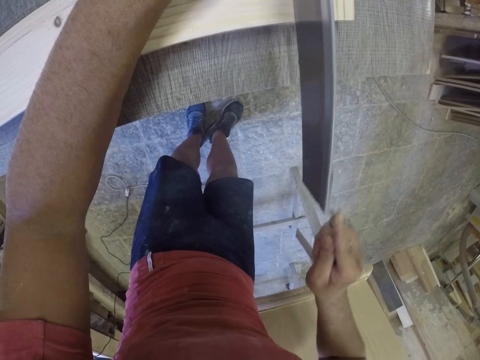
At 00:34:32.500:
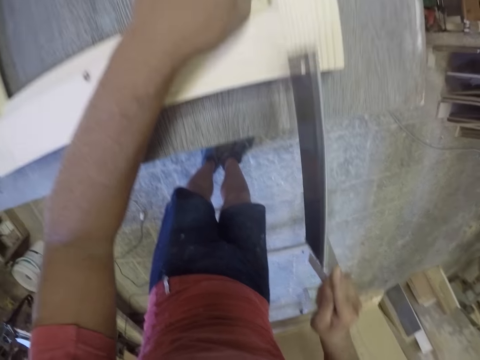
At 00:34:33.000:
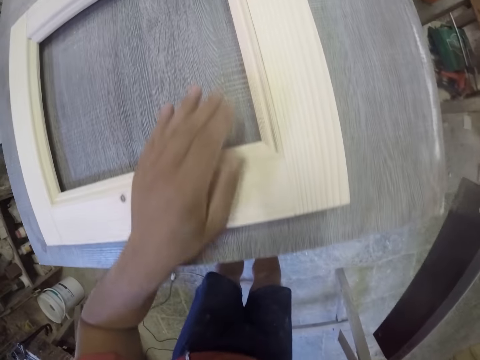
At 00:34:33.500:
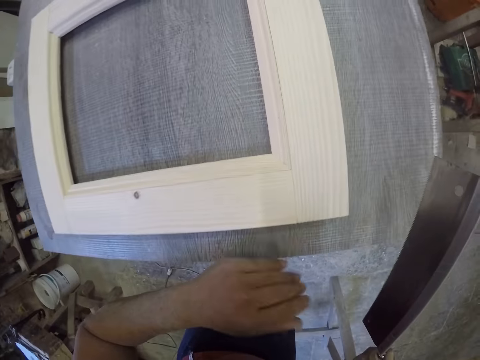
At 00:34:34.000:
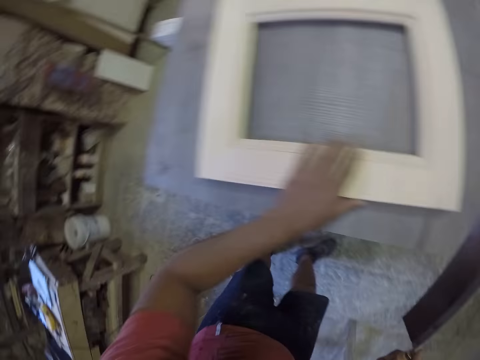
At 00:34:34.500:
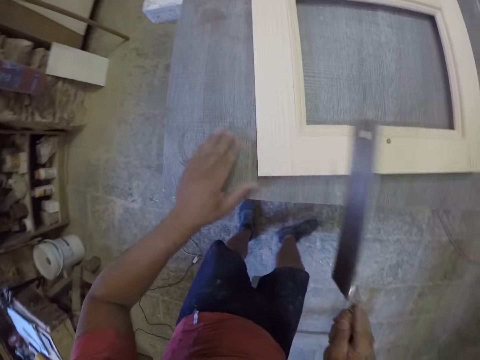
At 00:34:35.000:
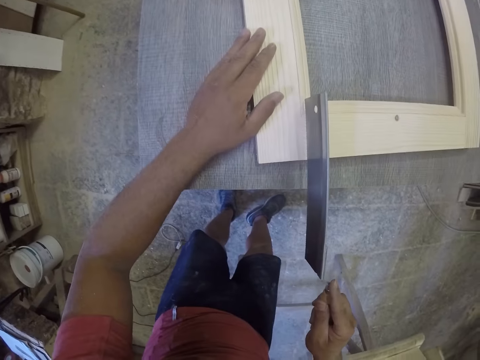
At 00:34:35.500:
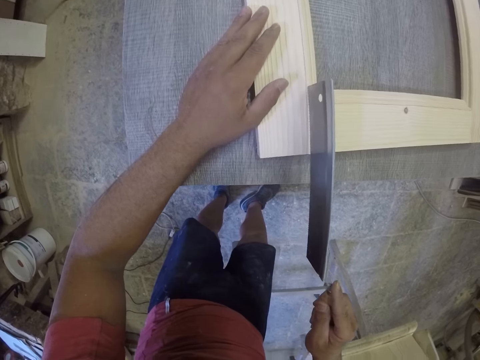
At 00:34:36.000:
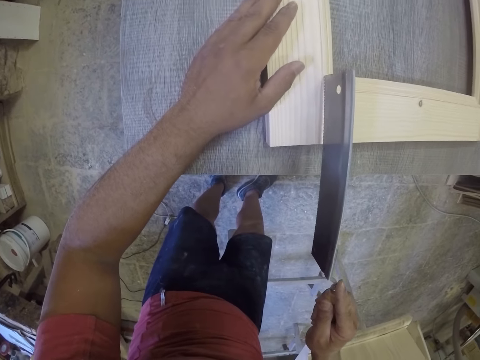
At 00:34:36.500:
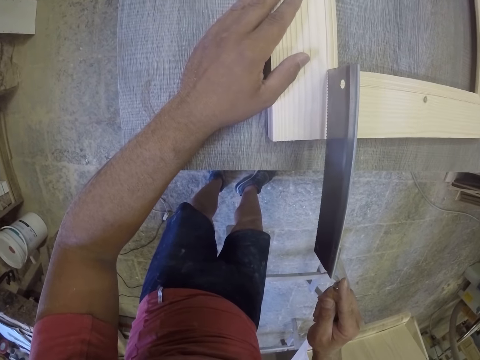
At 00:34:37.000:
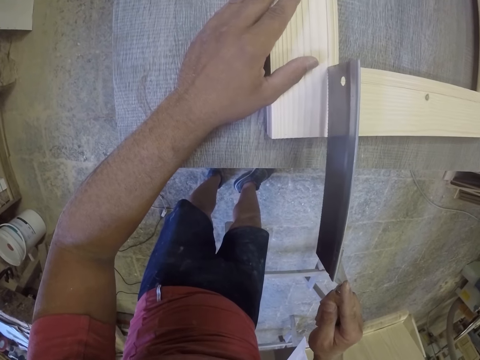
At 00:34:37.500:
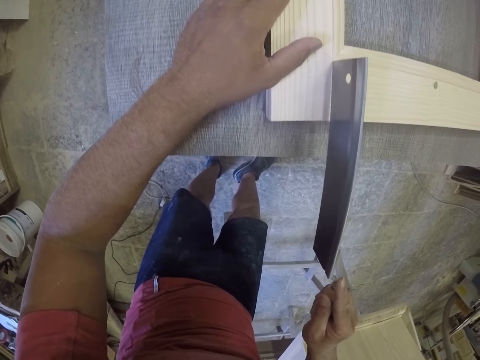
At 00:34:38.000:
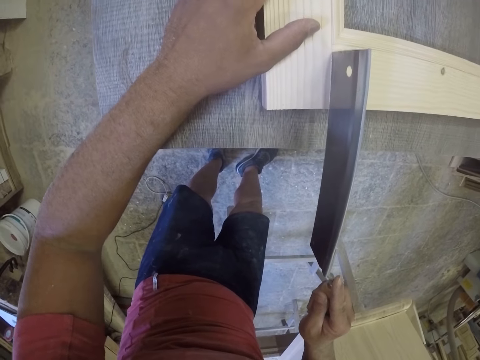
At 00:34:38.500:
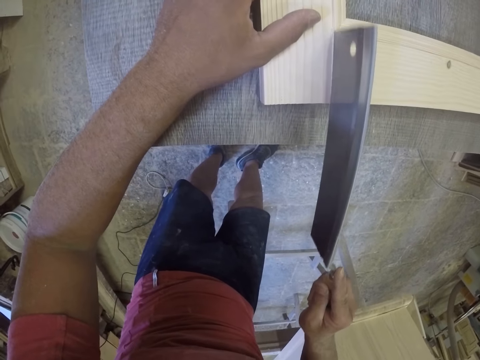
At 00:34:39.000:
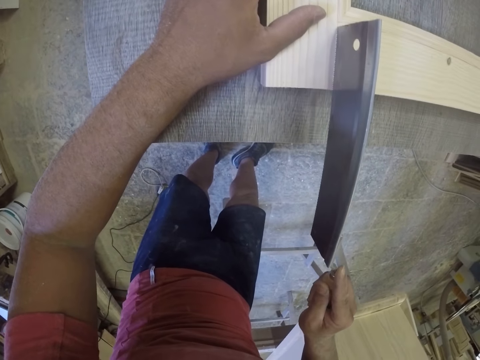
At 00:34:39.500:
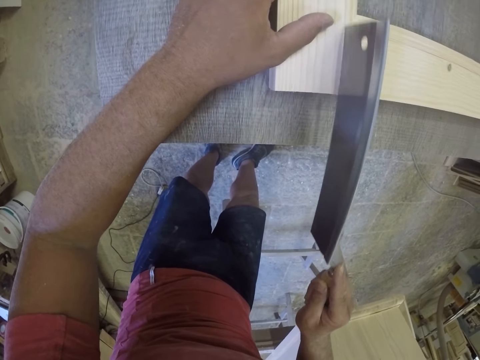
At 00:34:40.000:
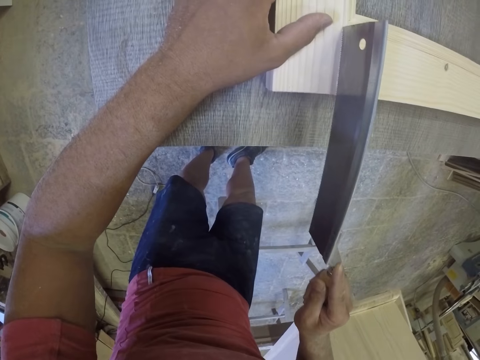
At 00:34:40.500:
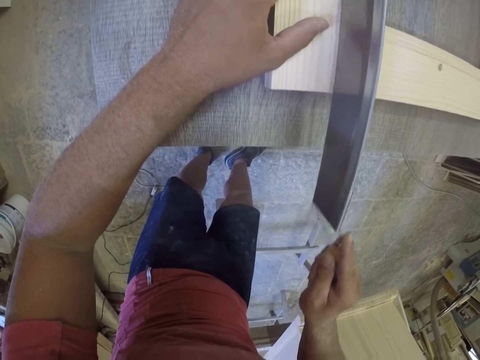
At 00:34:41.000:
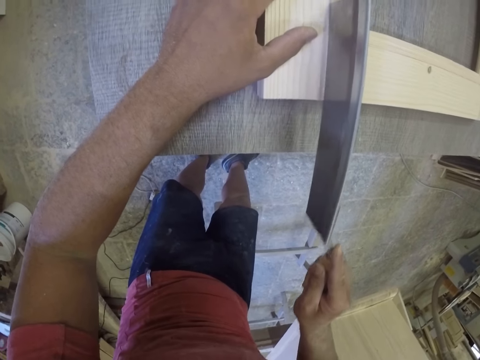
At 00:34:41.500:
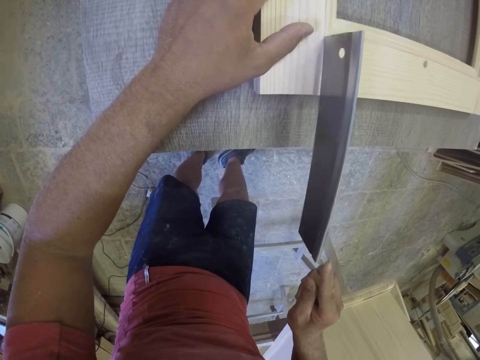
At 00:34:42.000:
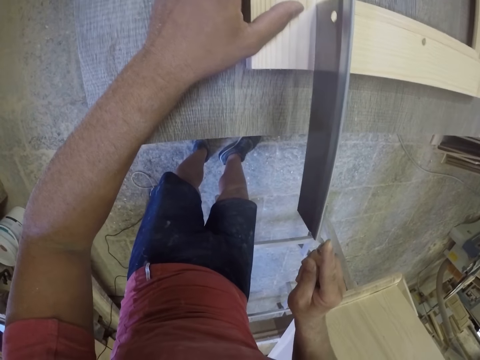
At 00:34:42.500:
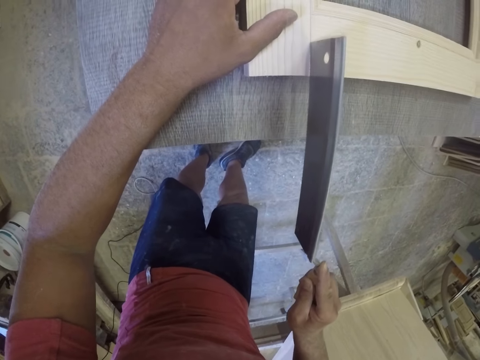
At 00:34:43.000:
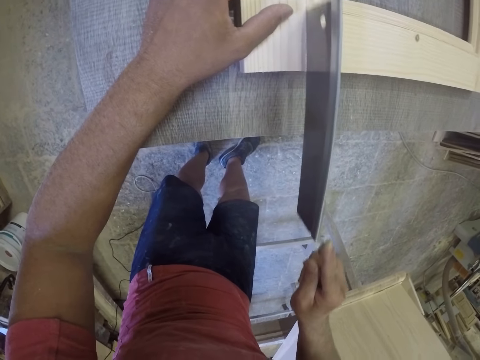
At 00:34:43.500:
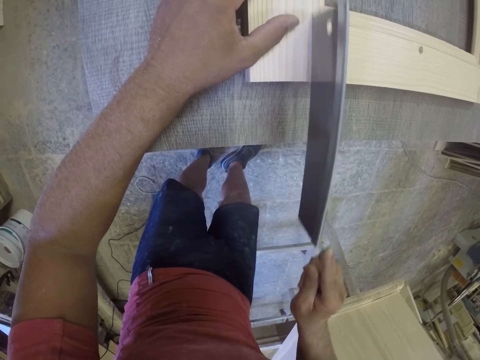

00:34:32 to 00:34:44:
The camera wearer wipes the frame with the left hand. They put a mark on the frame.

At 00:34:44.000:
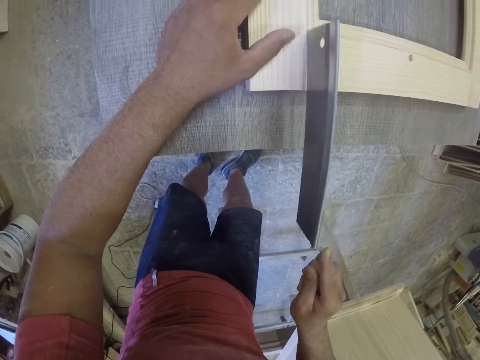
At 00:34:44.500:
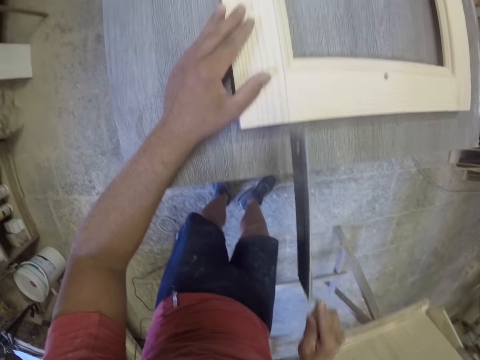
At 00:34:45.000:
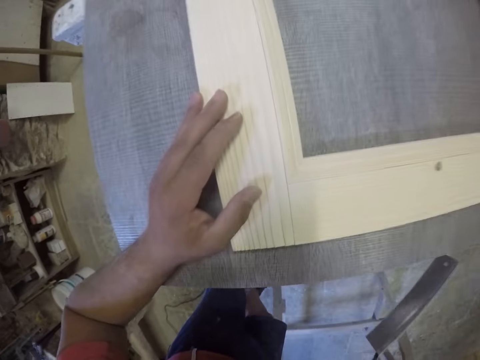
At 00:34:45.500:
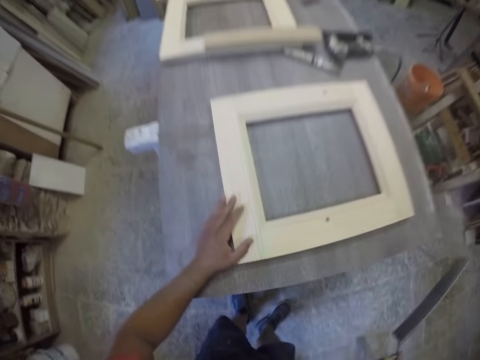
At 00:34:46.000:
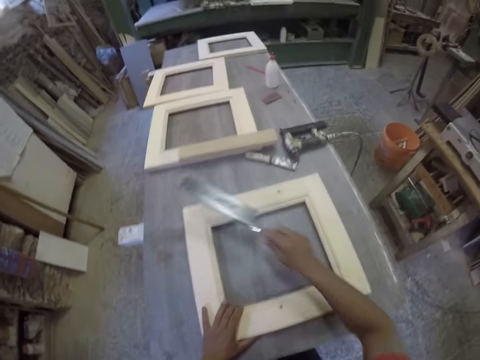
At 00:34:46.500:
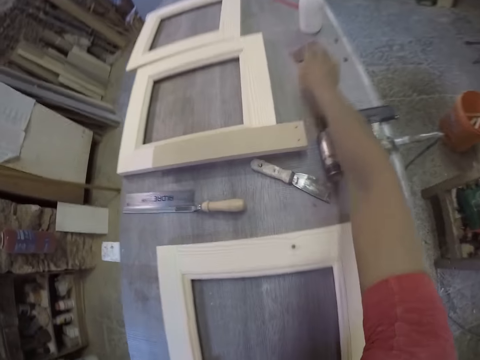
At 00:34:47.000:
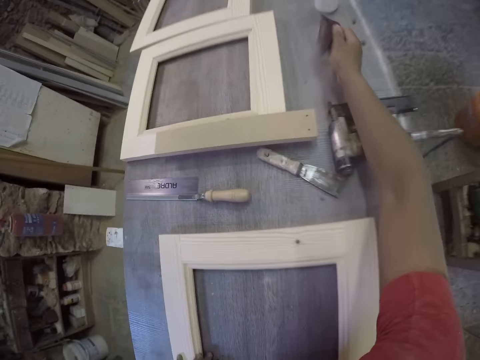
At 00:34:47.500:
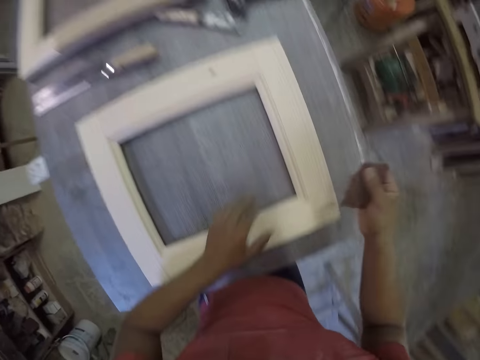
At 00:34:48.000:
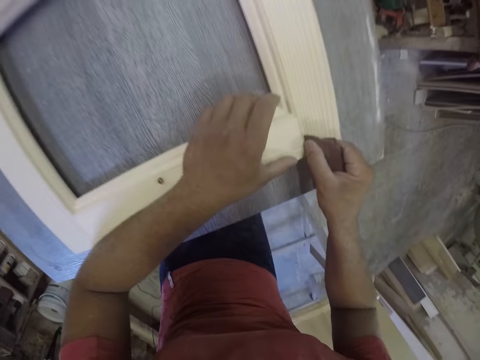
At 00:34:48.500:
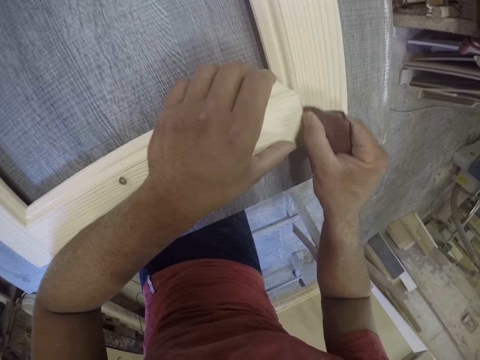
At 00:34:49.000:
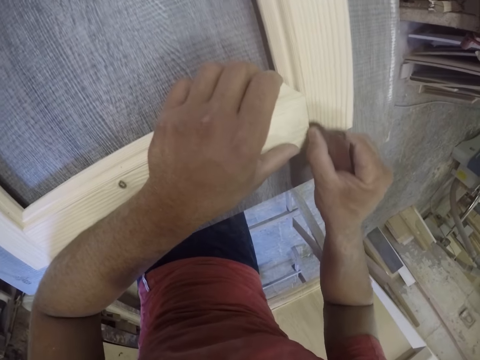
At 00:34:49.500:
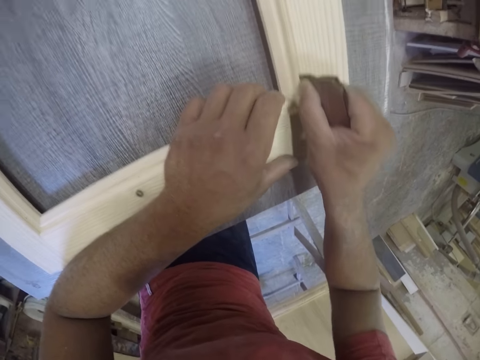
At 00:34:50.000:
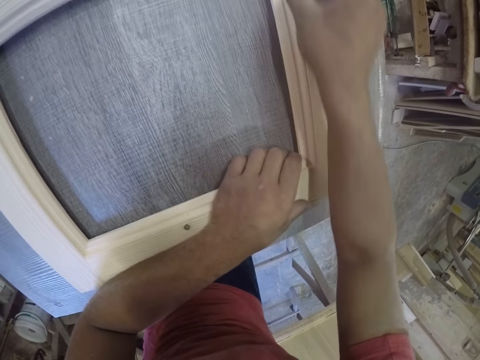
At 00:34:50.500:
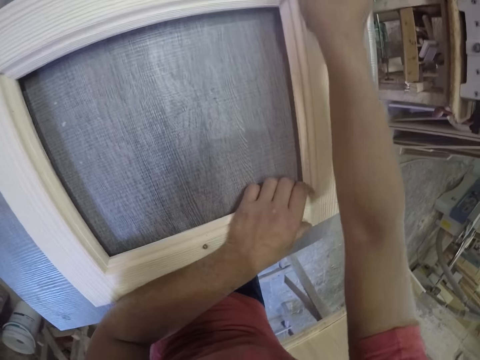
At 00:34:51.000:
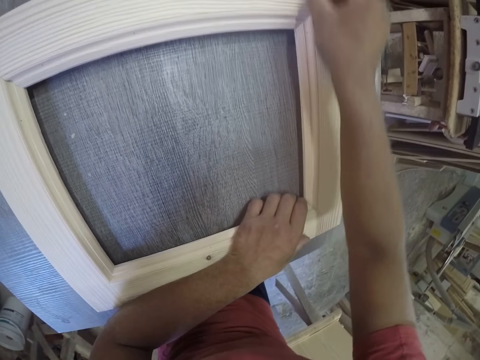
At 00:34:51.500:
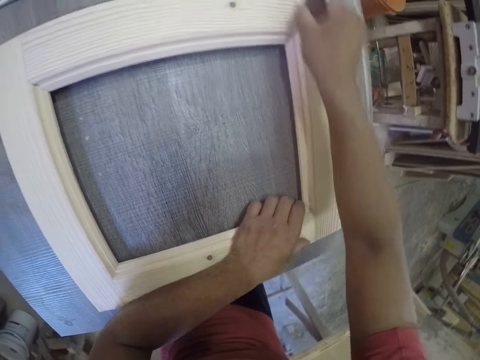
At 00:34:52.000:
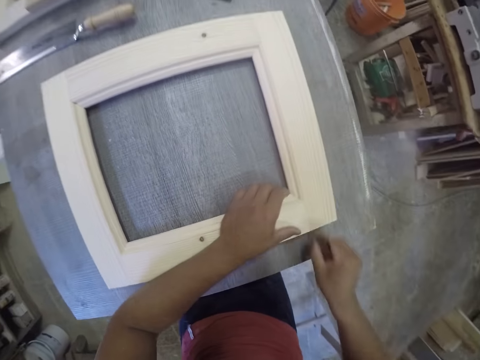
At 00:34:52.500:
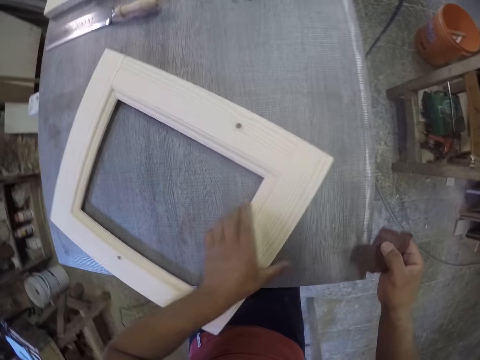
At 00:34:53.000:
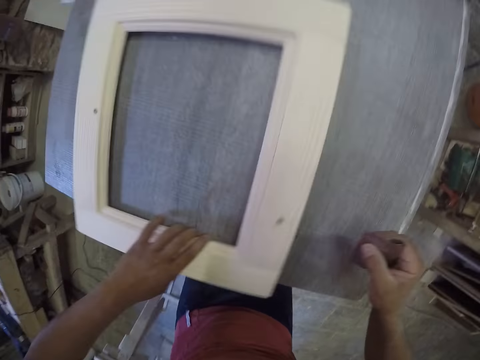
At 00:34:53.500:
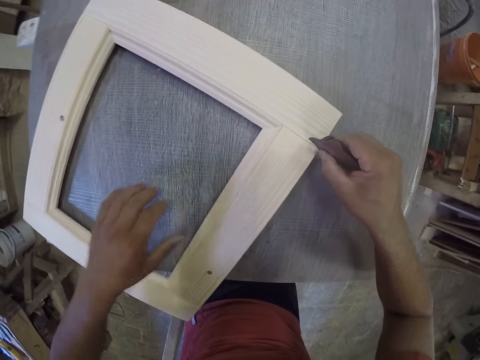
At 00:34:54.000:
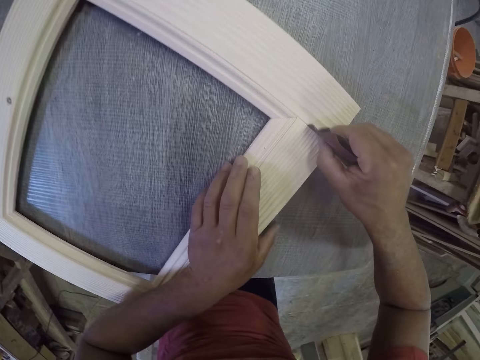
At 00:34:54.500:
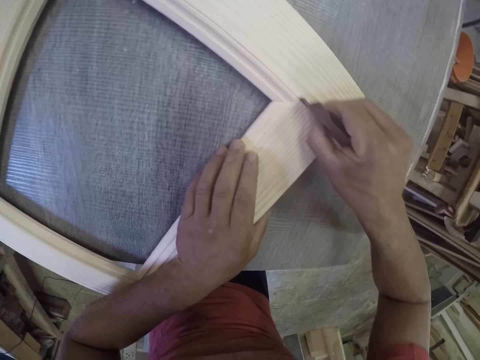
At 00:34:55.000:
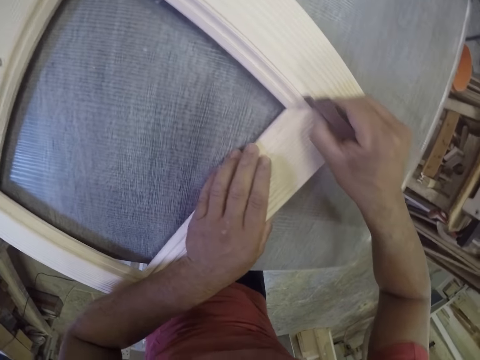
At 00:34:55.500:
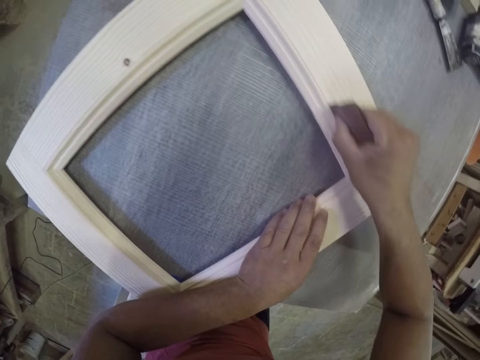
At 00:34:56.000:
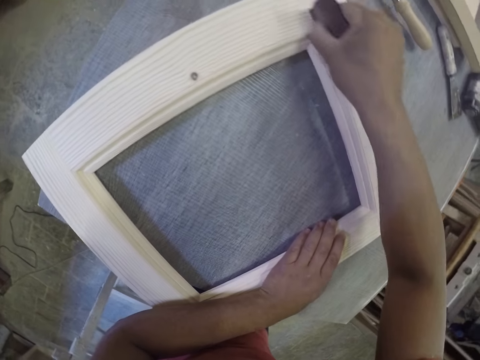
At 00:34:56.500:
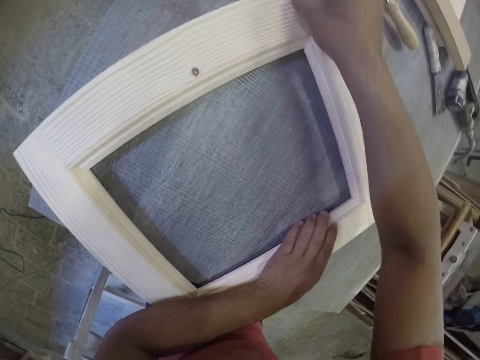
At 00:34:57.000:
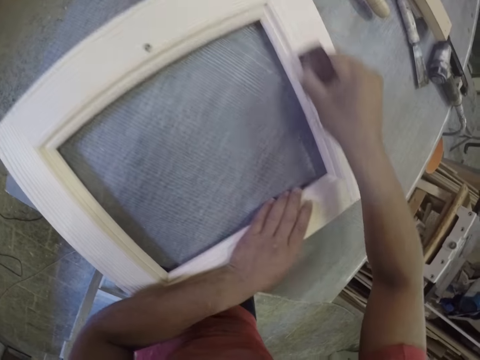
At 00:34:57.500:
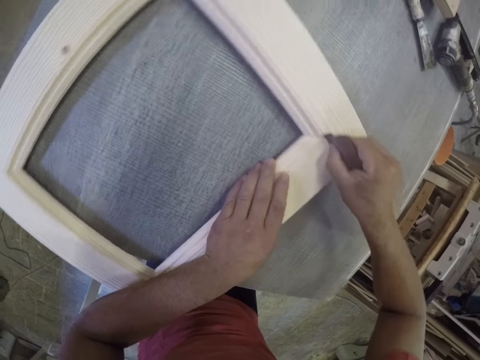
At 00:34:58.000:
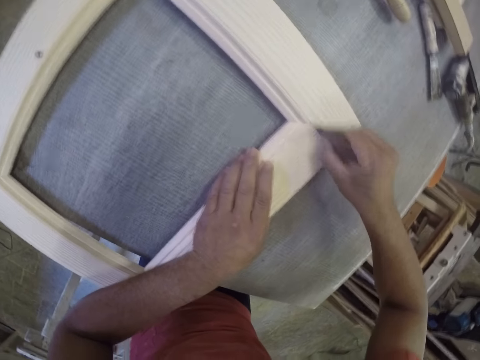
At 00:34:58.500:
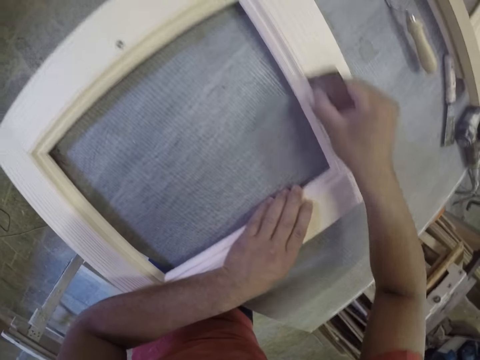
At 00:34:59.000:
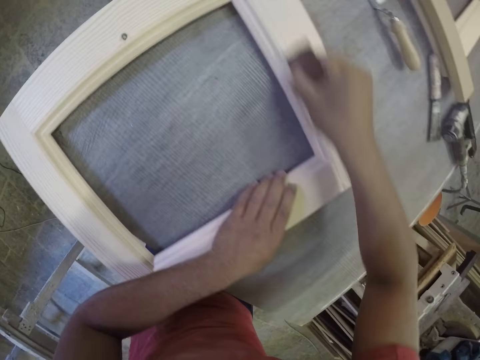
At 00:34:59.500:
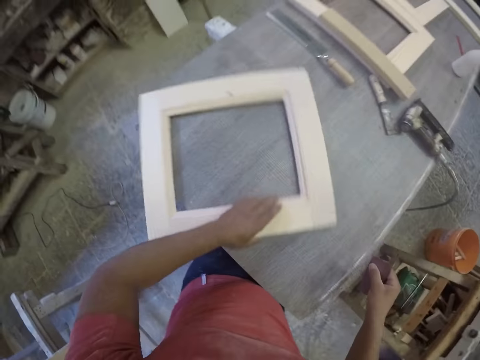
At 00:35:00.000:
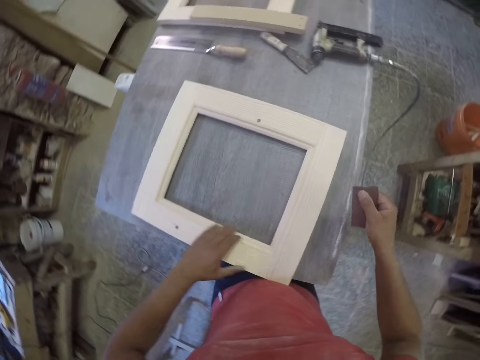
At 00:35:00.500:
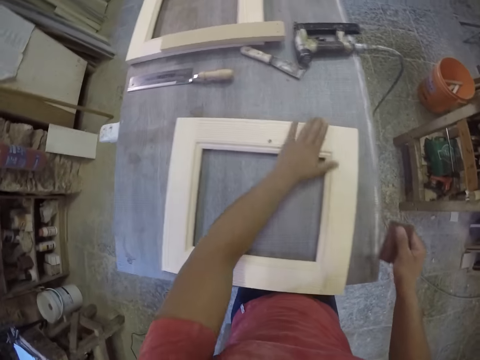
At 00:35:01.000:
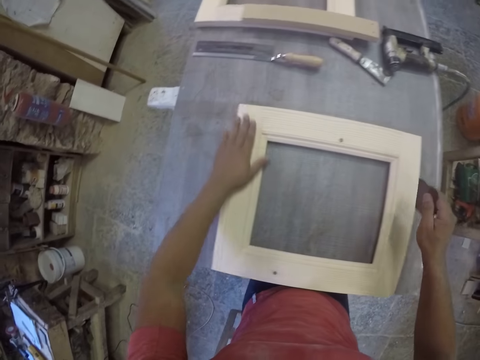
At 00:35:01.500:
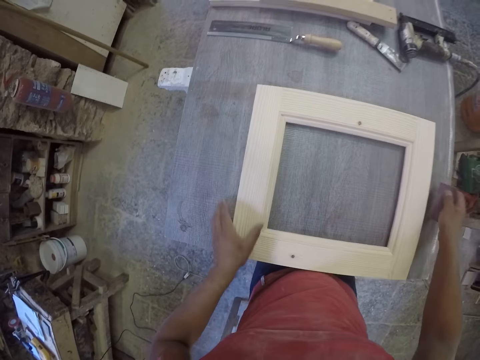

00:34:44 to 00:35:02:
The camera wearer drops the hand saw. They pick up a sandpaper. They scrub the frame with the sandpaper. They turn the frame. They scrub the frame with the sandpaper. They touch the frame.
